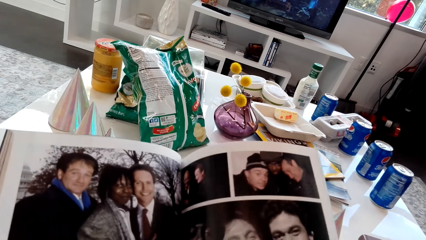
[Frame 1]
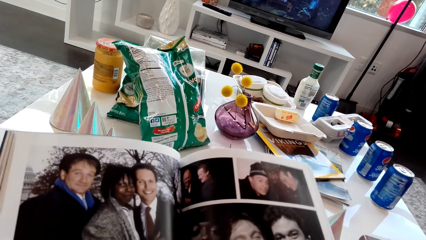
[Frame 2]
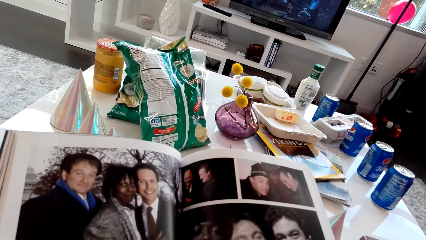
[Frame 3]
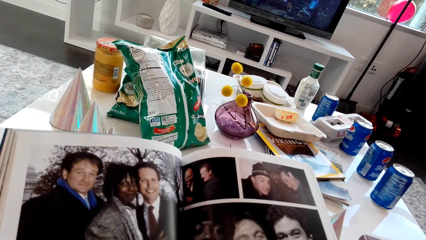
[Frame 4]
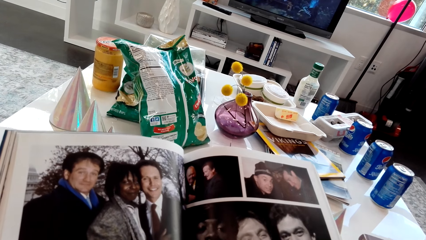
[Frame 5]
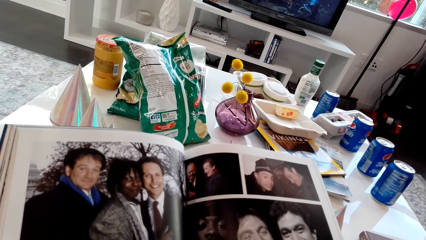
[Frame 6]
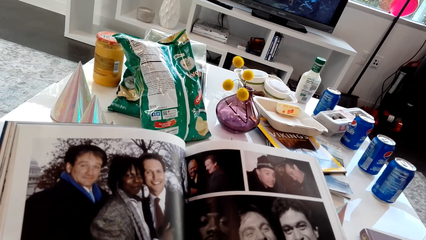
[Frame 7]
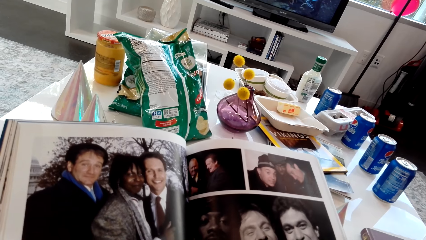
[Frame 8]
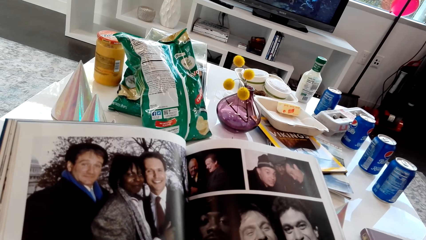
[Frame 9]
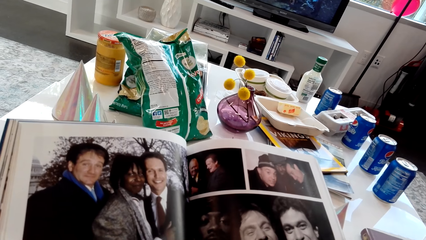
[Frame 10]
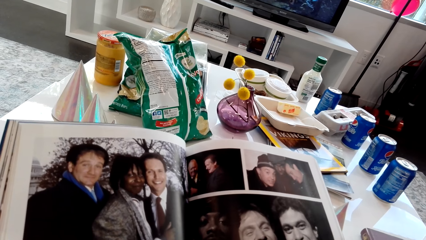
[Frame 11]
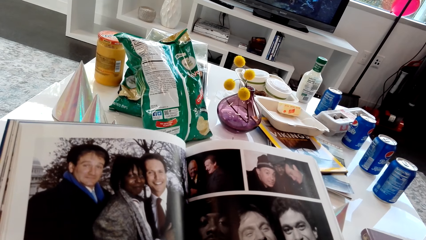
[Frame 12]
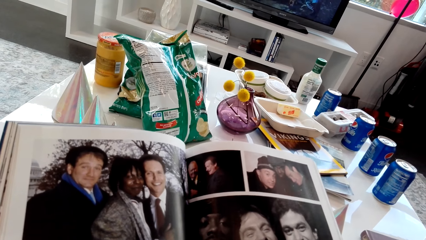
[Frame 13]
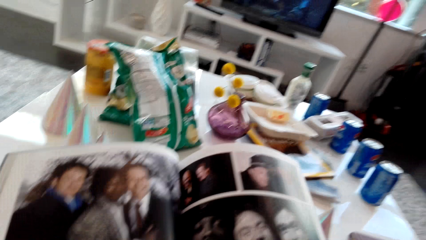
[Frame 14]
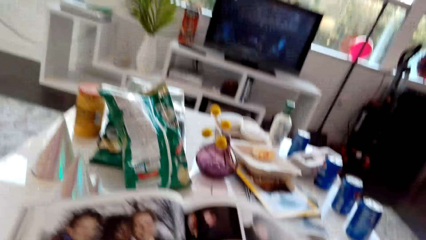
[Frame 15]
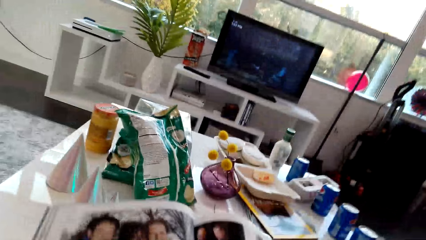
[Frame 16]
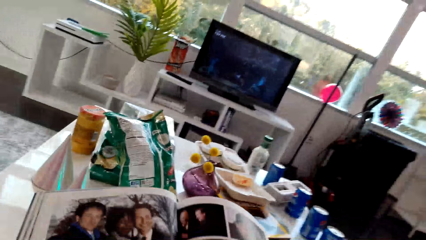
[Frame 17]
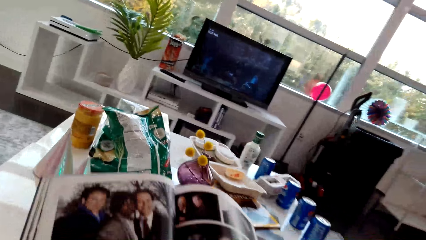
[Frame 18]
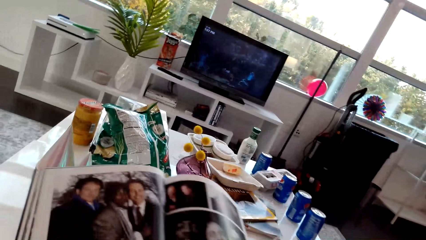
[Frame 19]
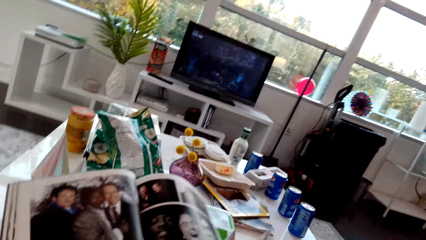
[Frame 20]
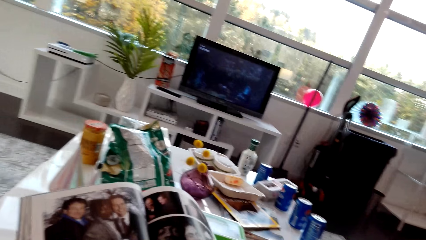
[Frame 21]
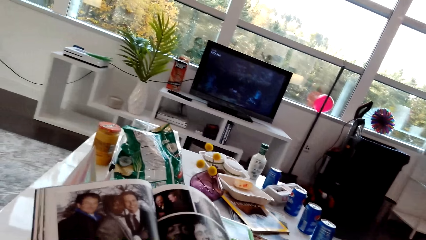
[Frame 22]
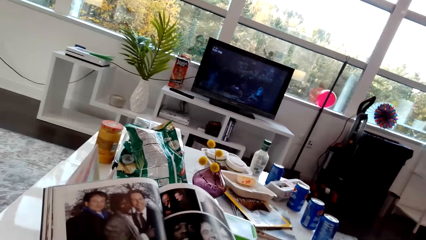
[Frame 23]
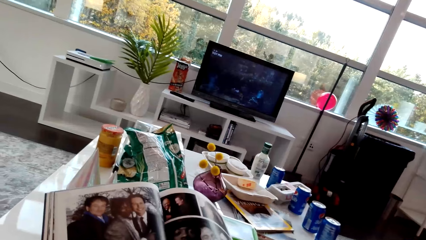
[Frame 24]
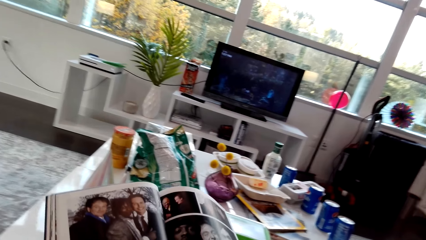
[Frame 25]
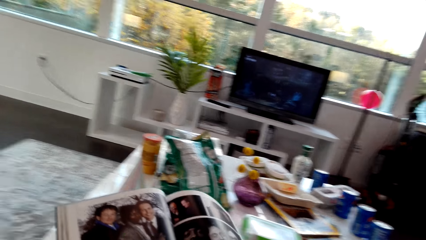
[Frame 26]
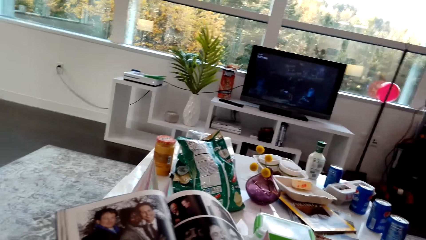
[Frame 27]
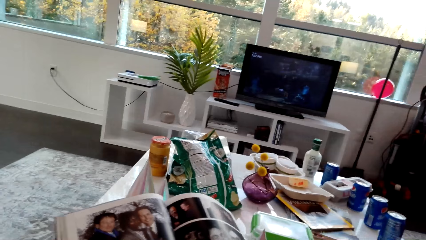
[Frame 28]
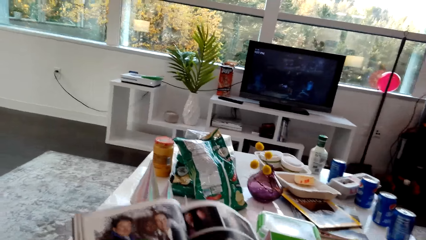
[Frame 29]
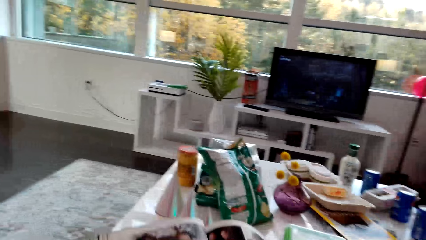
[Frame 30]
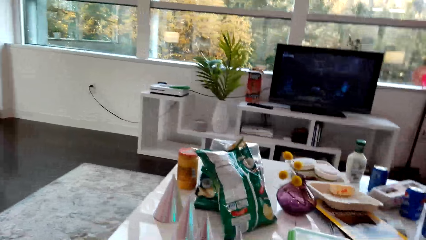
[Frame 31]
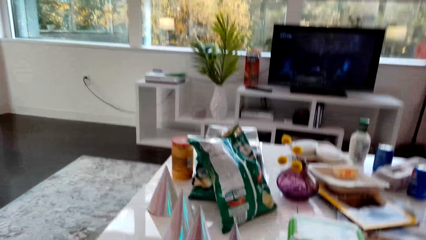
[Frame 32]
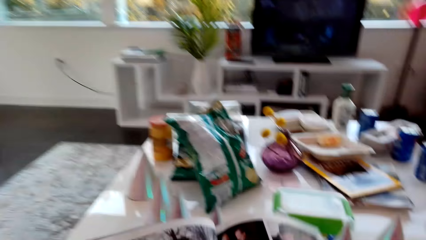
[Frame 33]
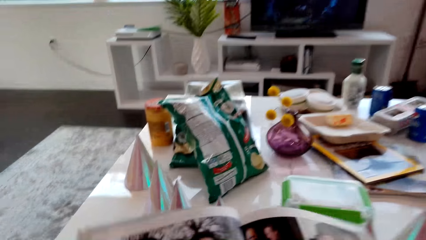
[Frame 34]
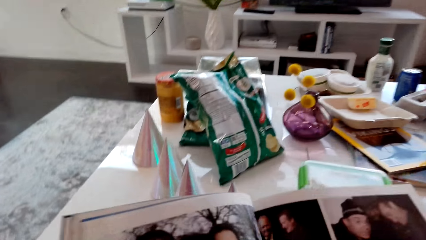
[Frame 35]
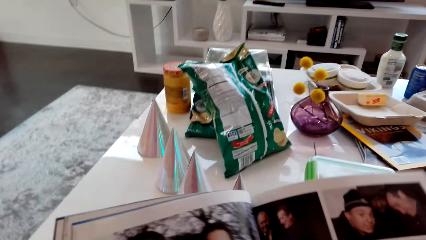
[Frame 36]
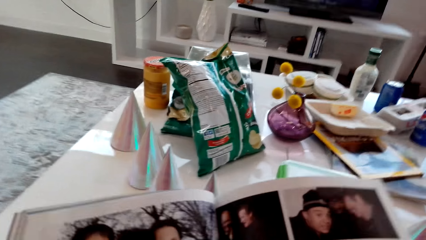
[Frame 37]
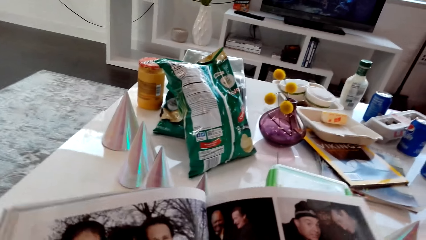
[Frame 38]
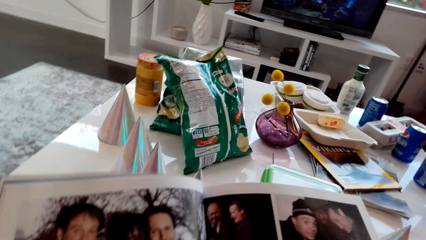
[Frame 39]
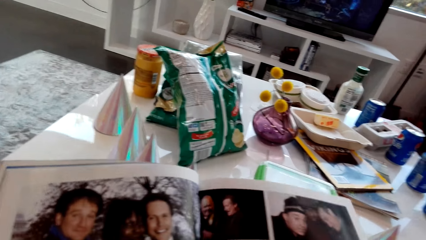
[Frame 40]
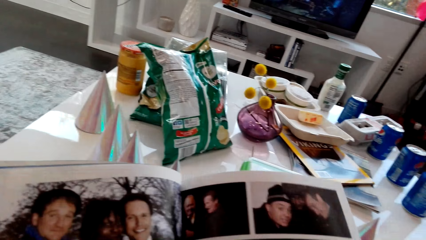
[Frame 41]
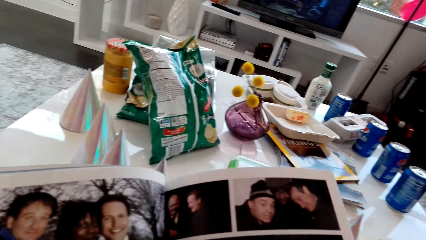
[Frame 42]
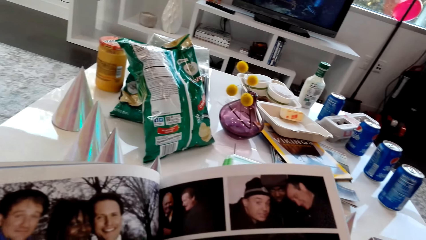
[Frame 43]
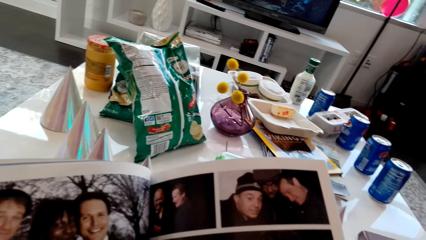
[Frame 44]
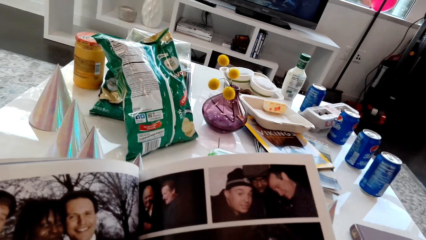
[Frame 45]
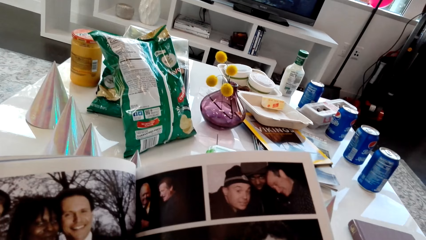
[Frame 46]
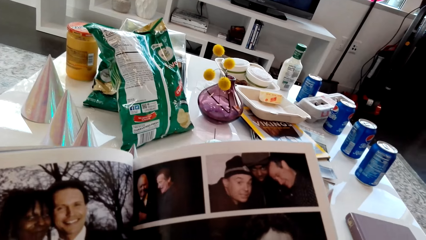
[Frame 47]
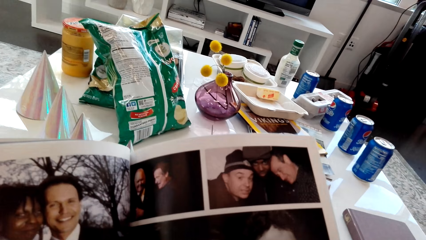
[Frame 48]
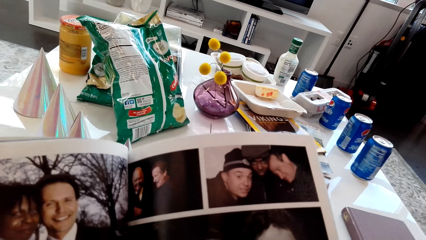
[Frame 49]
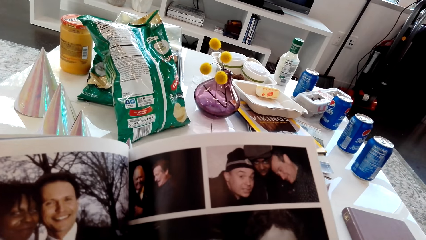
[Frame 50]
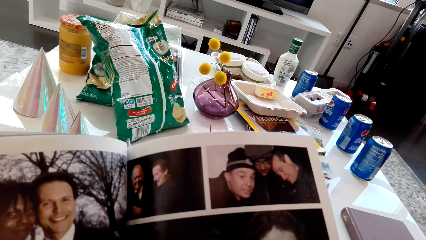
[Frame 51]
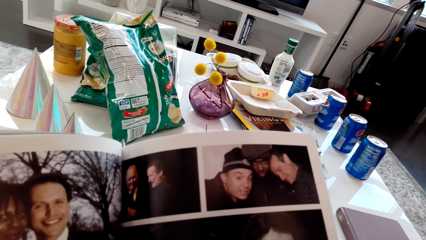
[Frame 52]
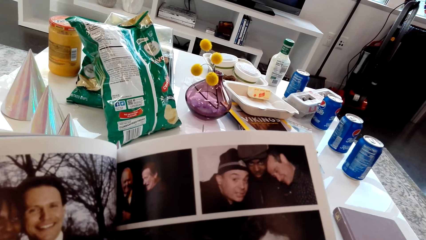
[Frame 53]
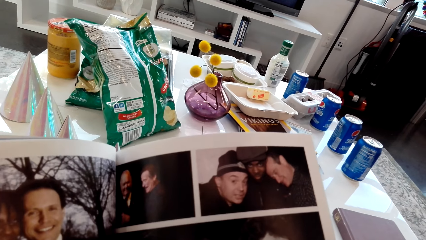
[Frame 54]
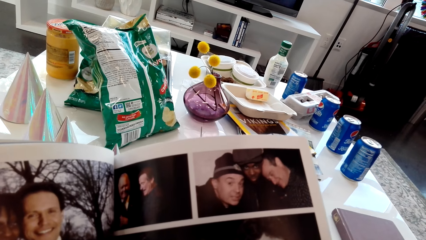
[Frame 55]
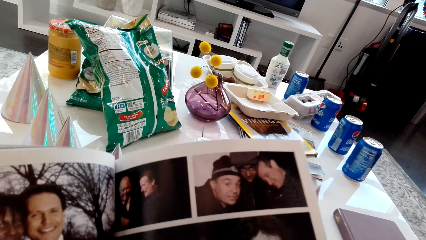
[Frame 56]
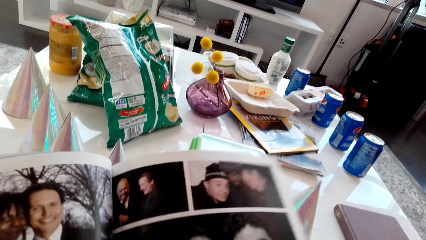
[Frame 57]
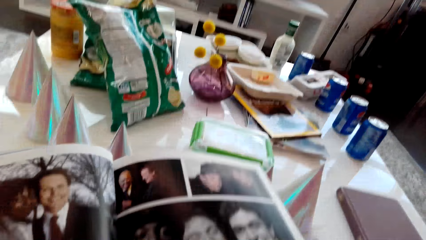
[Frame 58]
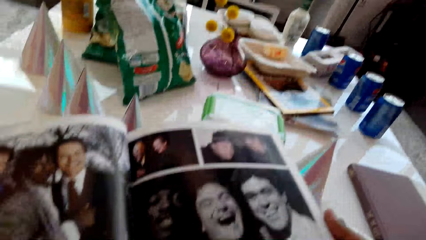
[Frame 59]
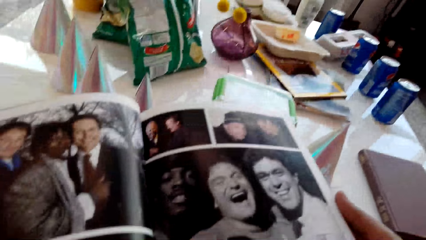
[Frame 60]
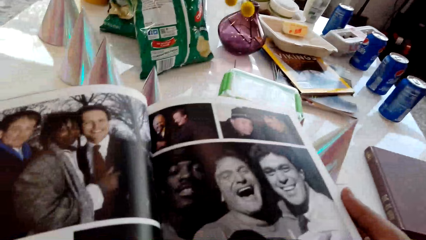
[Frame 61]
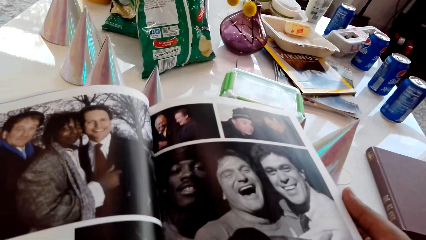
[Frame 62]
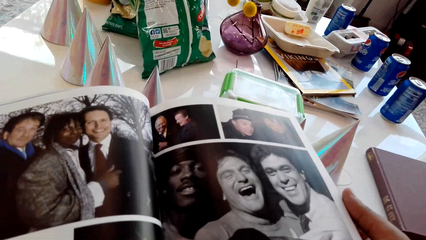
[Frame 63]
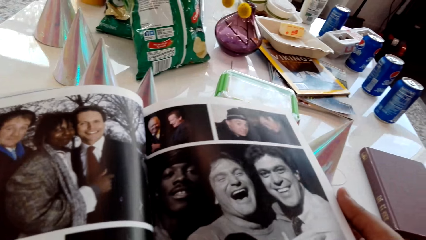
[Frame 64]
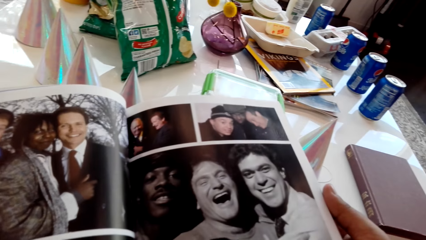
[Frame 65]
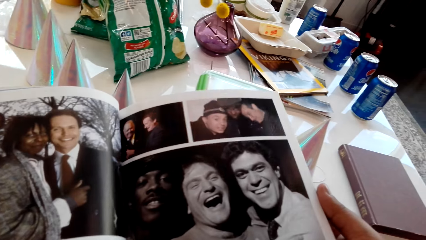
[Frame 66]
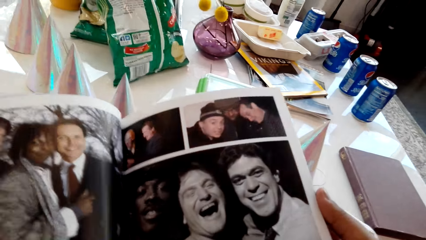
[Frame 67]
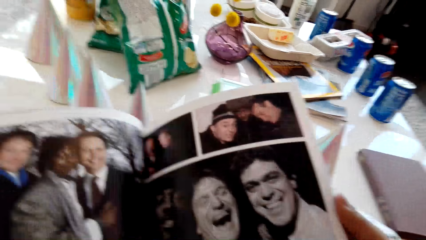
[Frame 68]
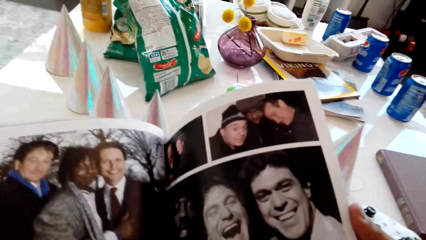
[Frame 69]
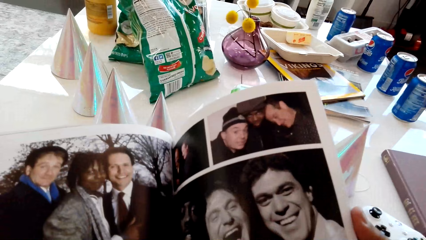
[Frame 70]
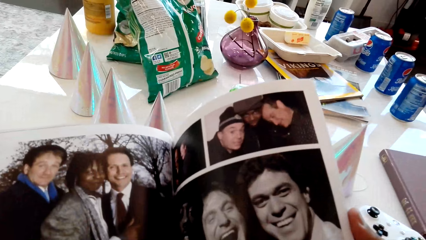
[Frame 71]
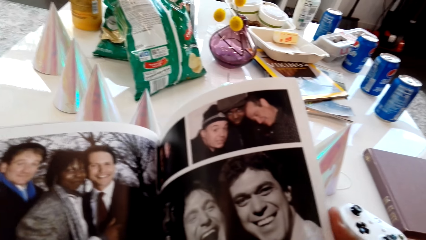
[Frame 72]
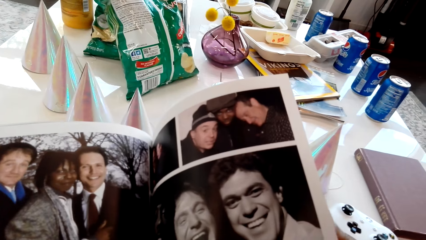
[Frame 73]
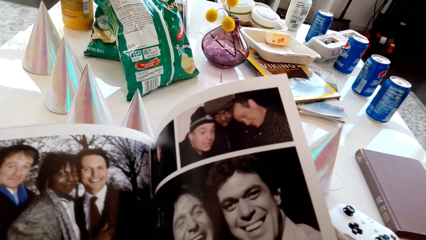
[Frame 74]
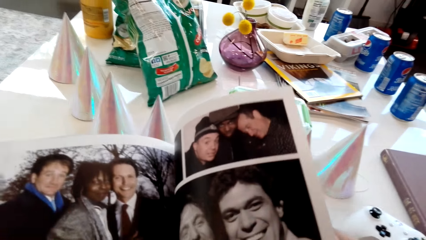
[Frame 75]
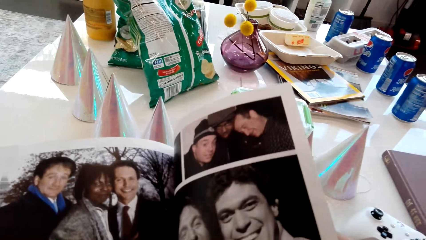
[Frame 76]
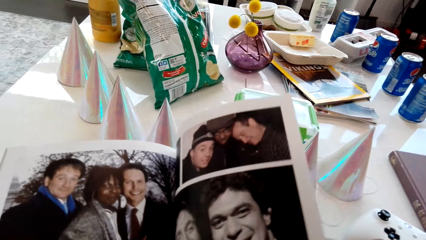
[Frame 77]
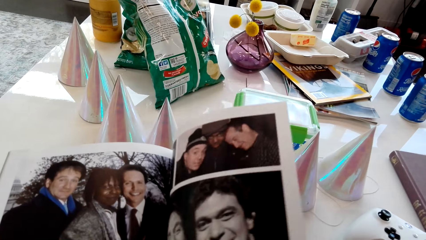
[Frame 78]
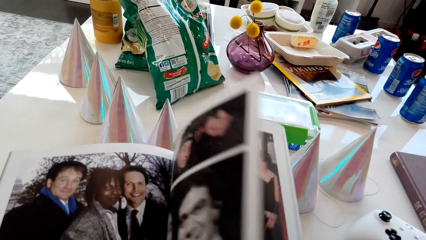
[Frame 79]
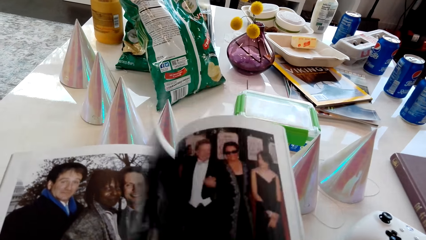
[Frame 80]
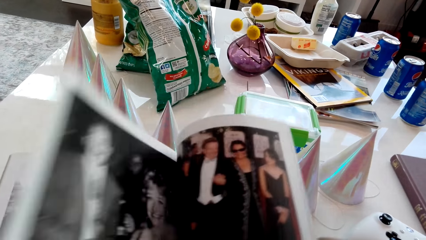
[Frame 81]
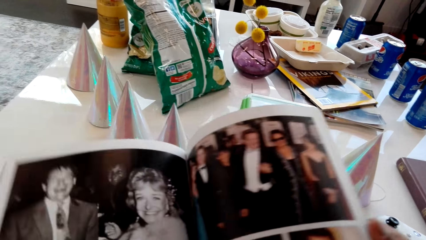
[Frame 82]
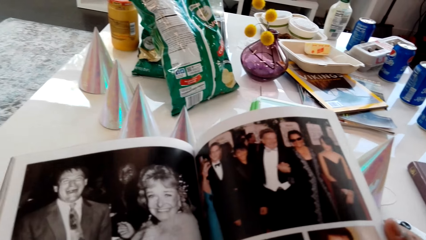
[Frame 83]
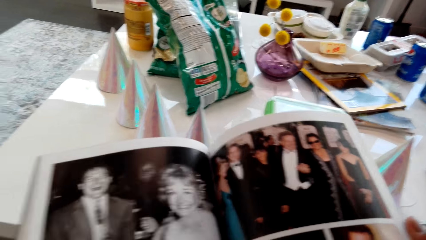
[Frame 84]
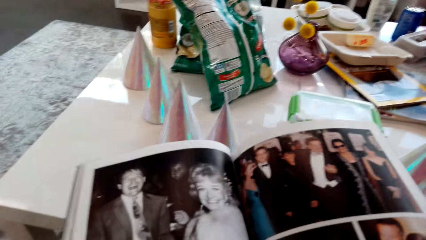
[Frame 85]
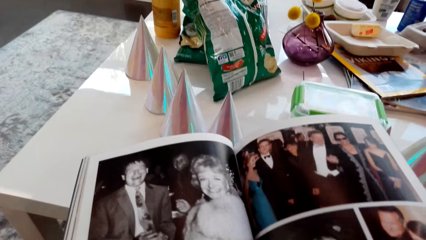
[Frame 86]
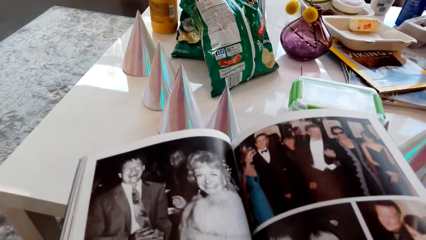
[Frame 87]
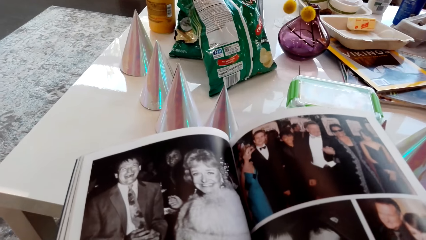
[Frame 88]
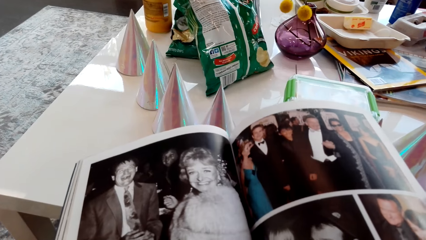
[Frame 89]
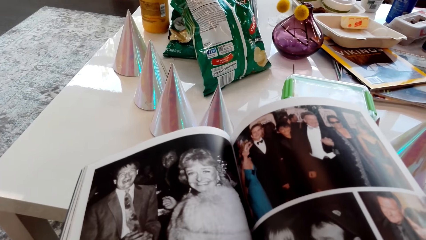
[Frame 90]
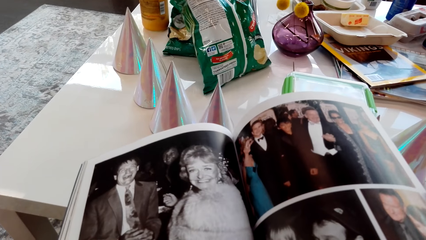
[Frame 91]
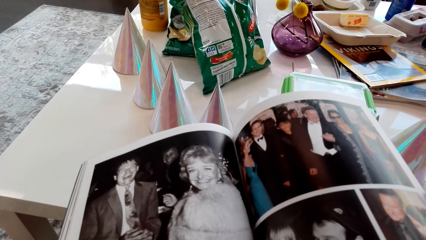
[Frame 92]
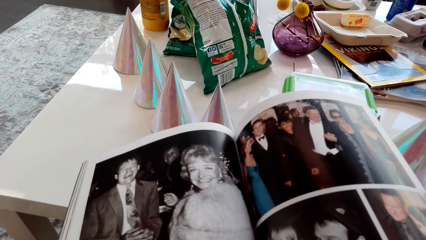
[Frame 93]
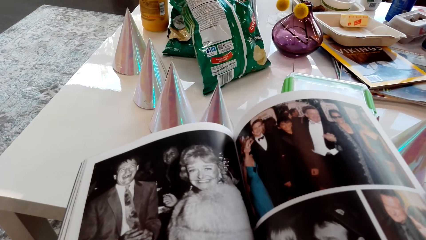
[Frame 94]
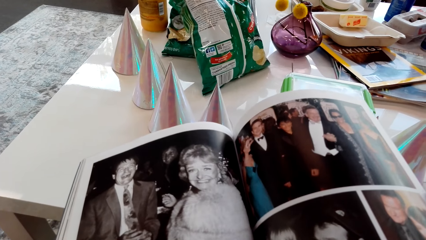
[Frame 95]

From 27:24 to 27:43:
The camera wearer stares at a picture on a magazine. They flip a page of the magazine. They stare at a picture on the magazine.
